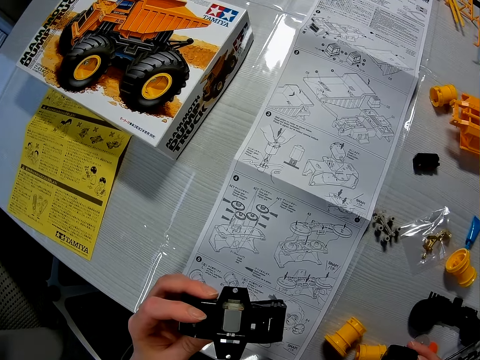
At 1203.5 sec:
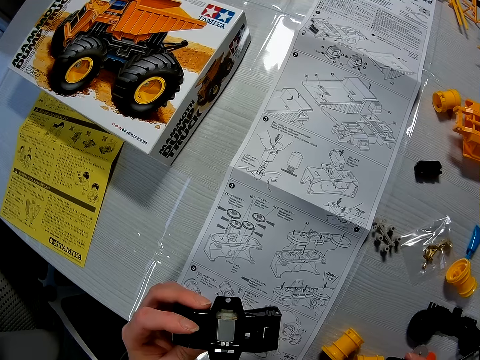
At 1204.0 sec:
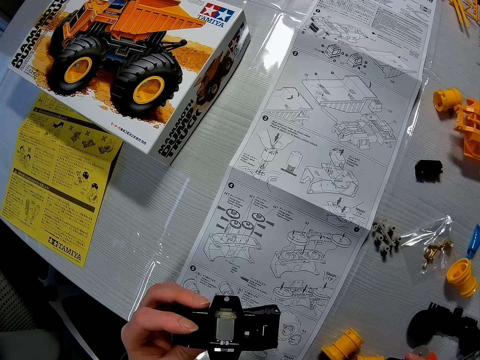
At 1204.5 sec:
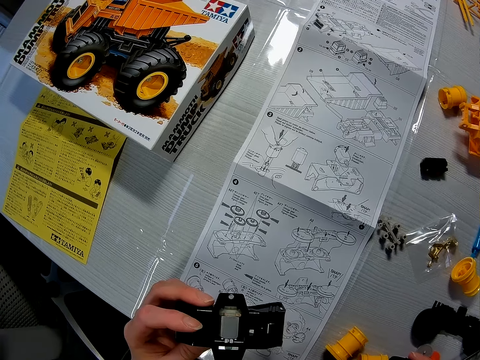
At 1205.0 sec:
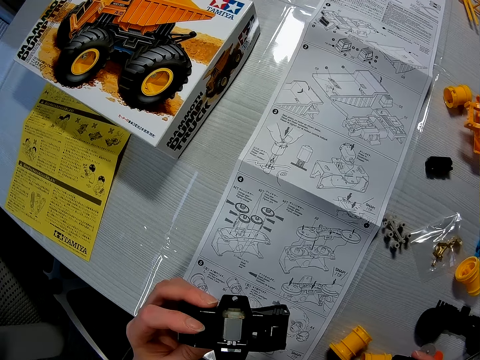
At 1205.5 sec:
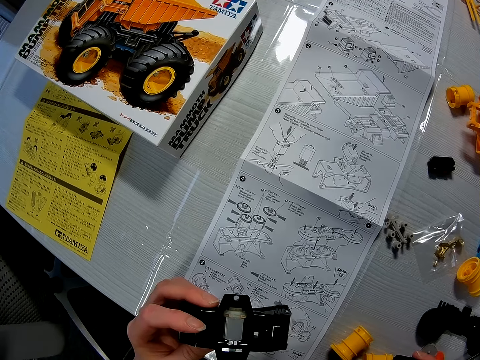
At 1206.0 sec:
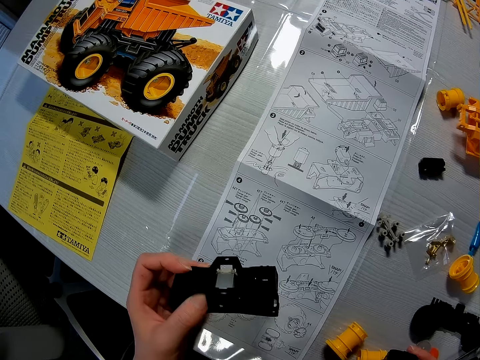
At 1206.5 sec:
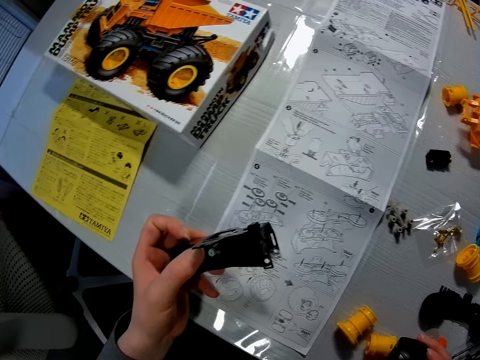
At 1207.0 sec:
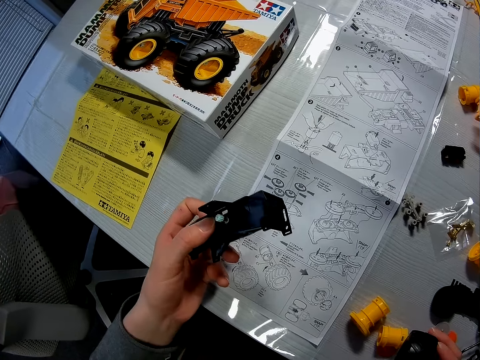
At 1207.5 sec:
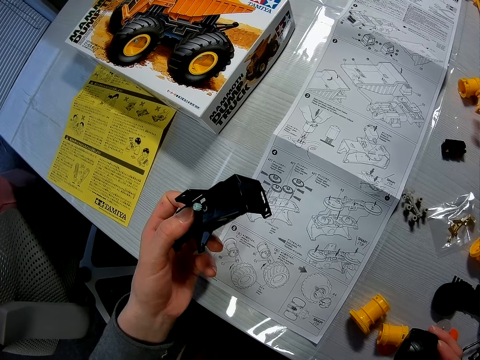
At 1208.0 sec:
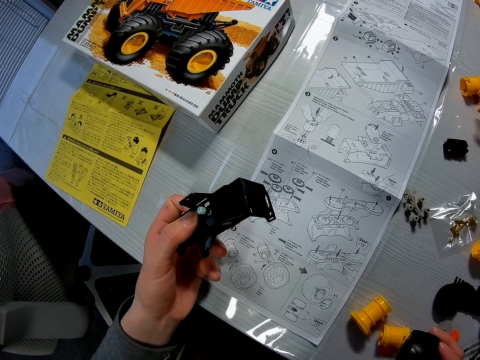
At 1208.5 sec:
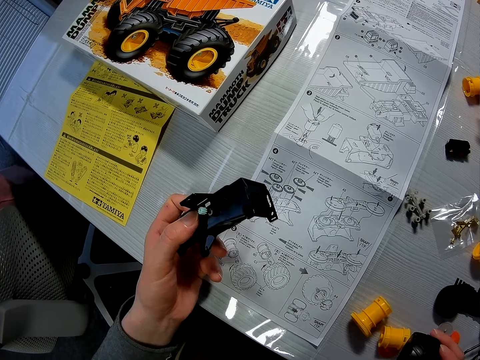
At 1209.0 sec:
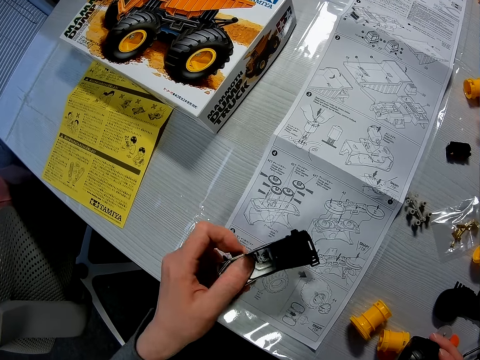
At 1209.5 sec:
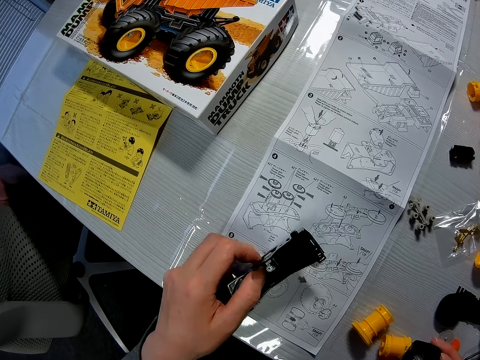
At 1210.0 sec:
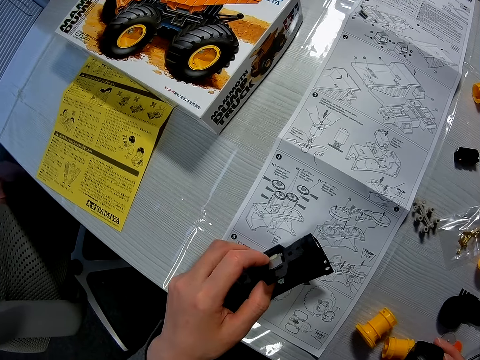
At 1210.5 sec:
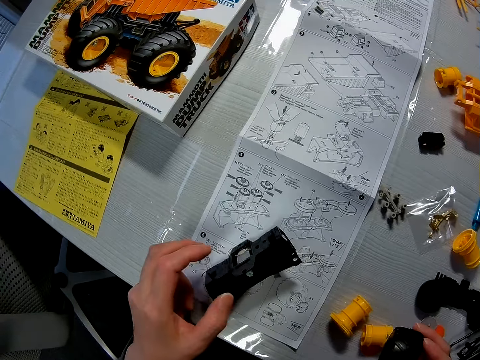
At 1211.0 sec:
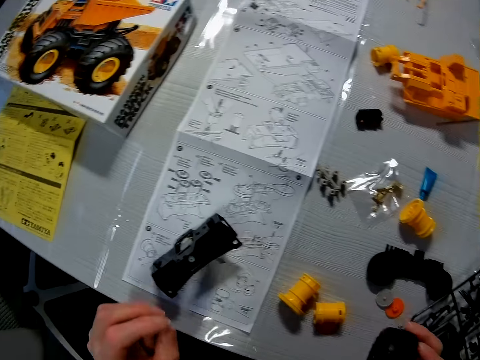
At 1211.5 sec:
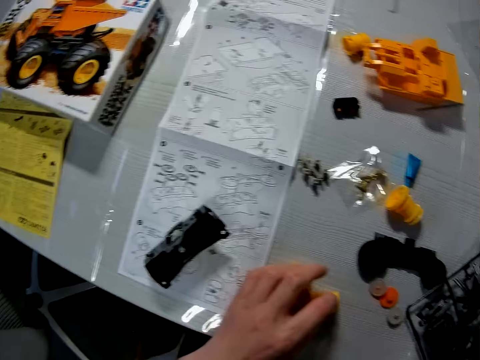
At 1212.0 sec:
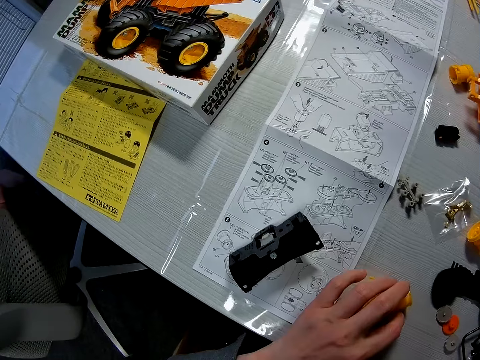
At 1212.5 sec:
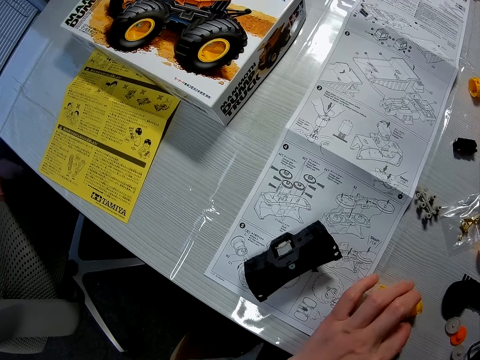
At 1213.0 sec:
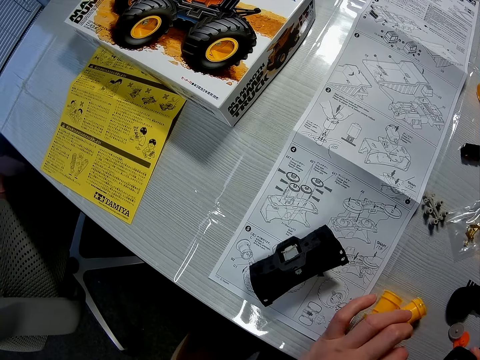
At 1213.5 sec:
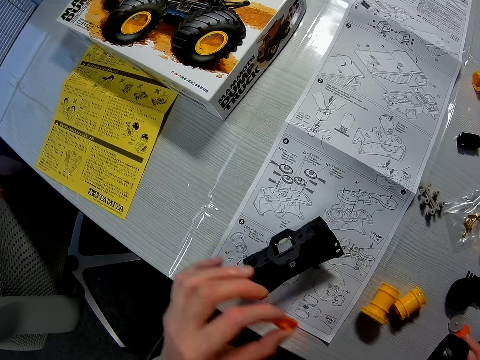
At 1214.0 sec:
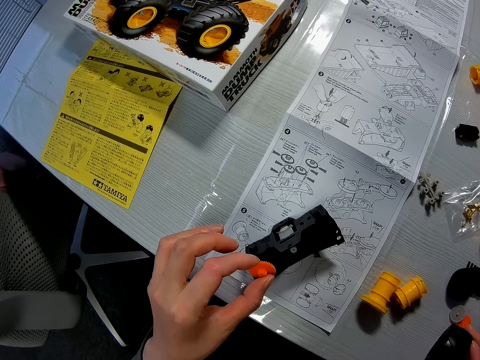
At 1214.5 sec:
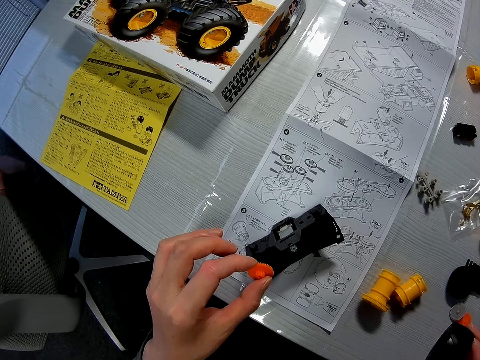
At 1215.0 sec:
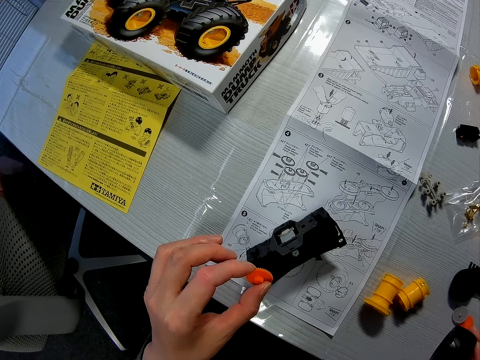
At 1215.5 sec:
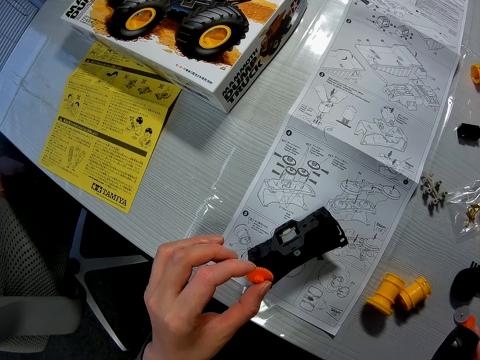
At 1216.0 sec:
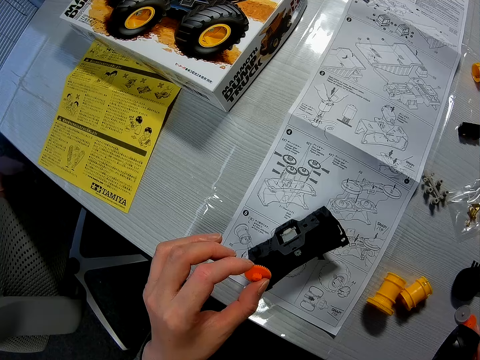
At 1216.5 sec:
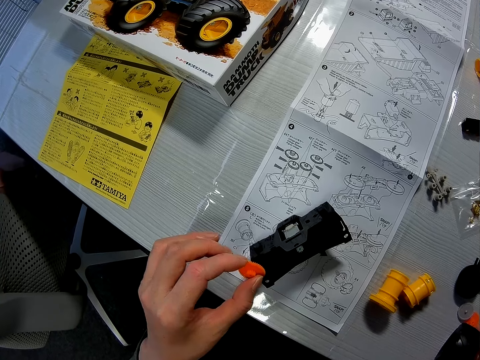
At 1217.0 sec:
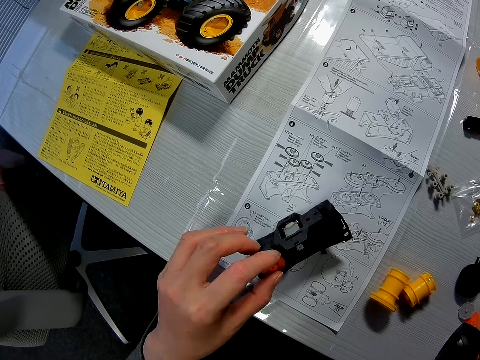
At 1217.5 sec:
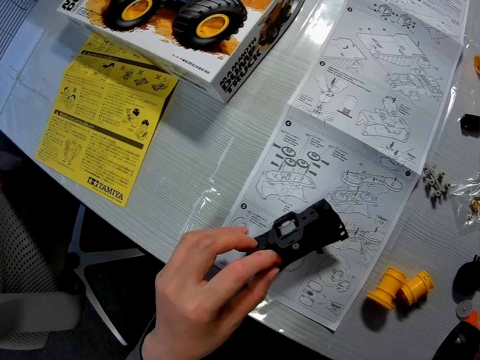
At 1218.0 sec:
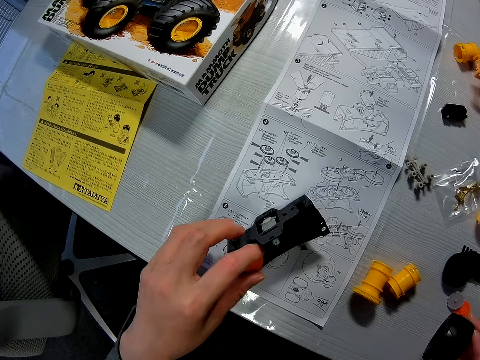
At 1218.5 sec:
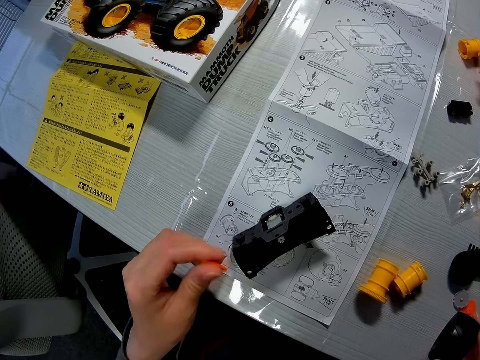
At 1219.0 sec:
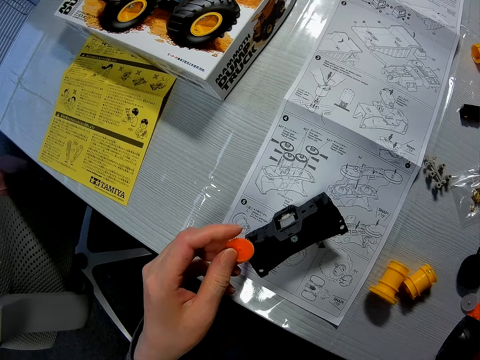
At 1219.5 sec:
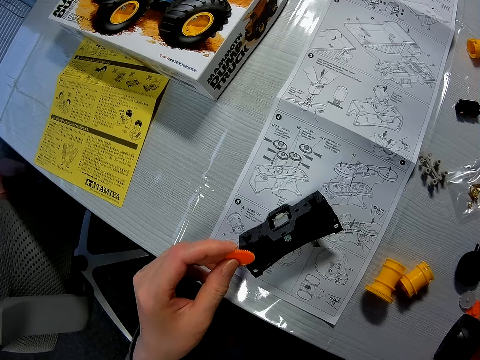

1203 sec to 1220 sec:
The camera wearer drops the mechanical component or model part on the table with his left hand. He moves the model parts. He picks up the mechanical component with his left hand, drops the mechanical component in another mechanical component with his left hand, and picks up the mechanical component with his left hand.

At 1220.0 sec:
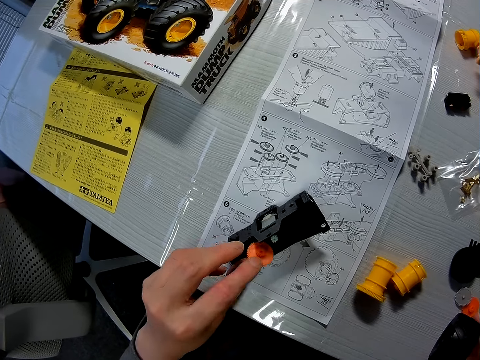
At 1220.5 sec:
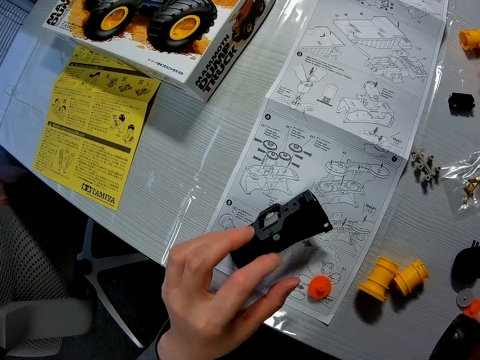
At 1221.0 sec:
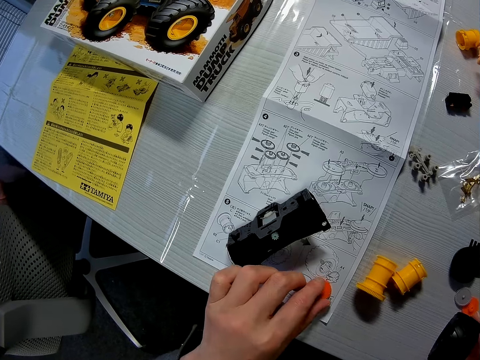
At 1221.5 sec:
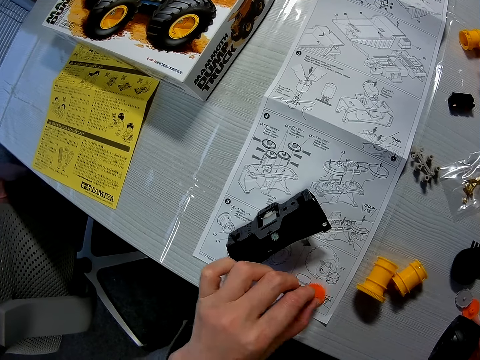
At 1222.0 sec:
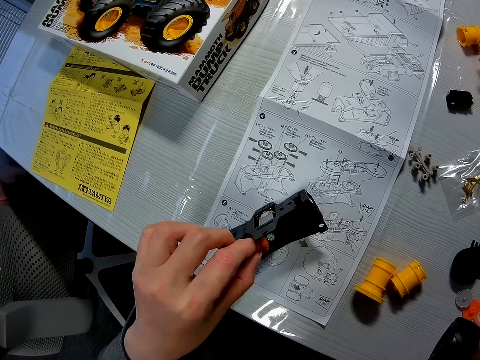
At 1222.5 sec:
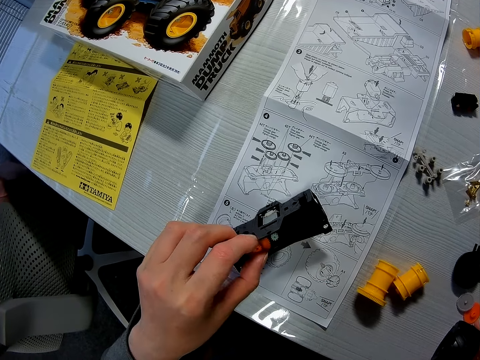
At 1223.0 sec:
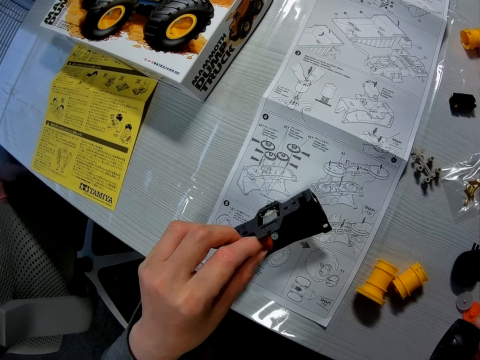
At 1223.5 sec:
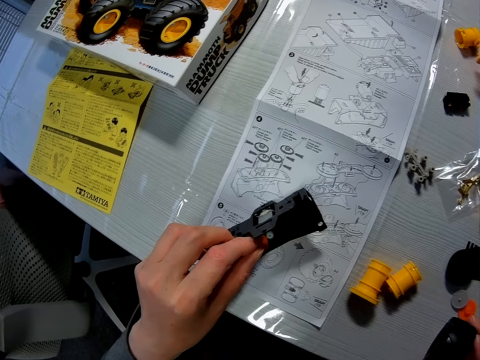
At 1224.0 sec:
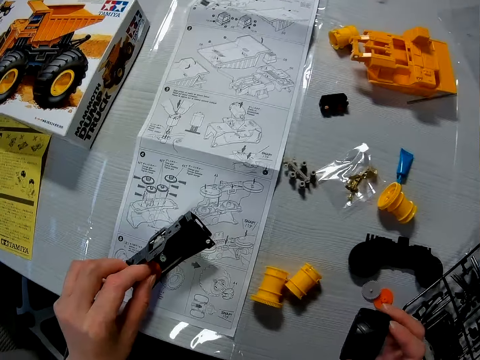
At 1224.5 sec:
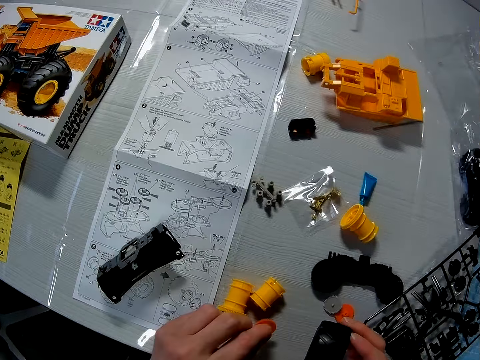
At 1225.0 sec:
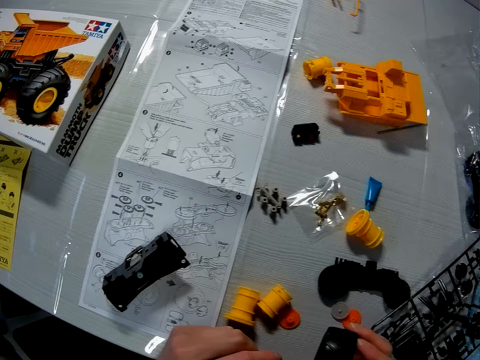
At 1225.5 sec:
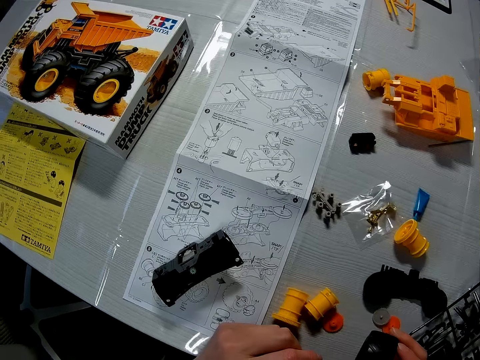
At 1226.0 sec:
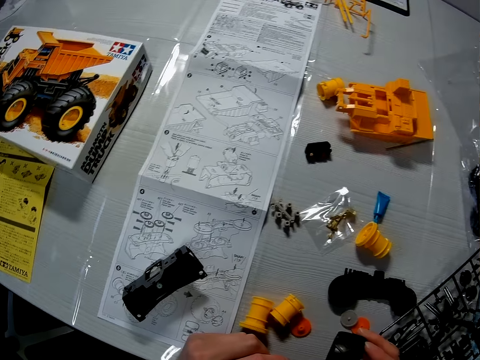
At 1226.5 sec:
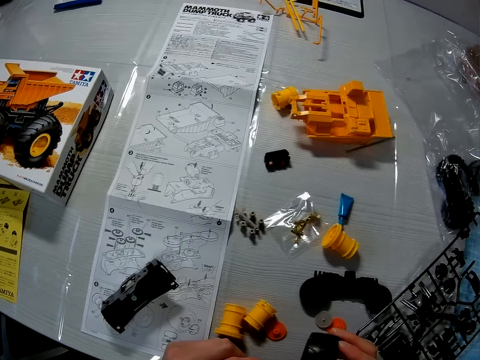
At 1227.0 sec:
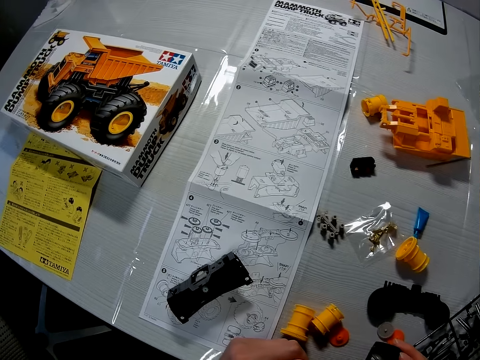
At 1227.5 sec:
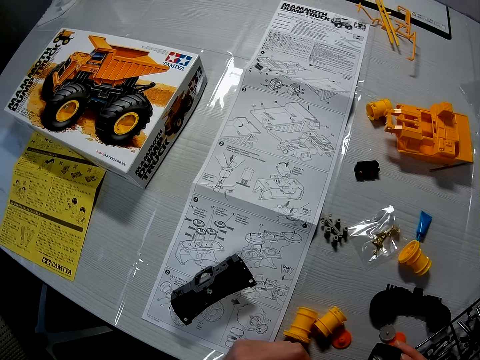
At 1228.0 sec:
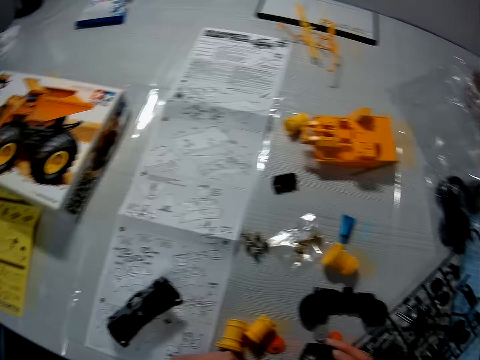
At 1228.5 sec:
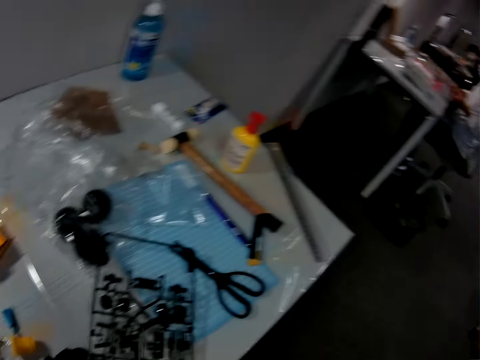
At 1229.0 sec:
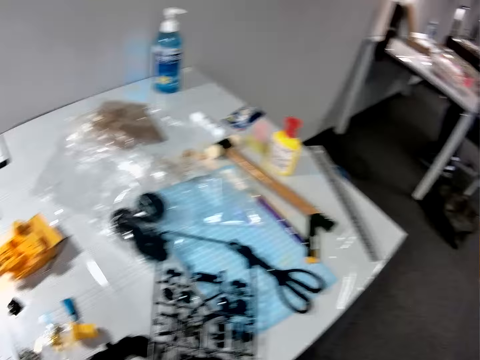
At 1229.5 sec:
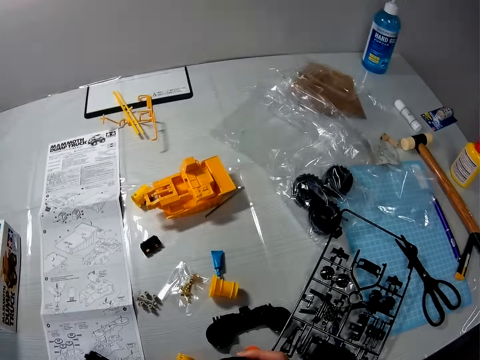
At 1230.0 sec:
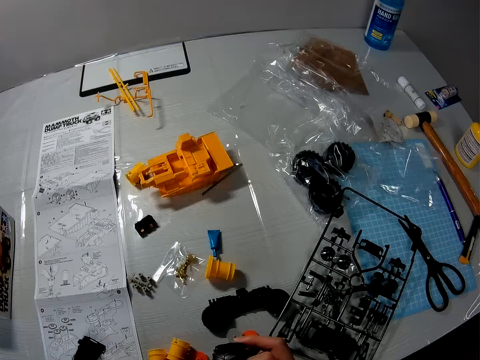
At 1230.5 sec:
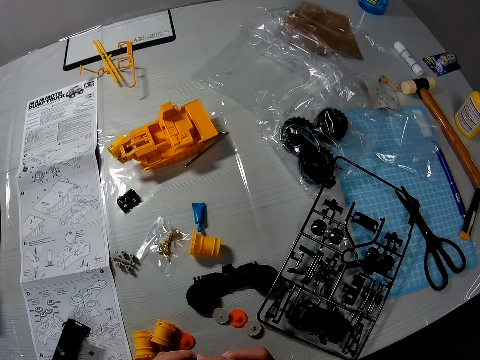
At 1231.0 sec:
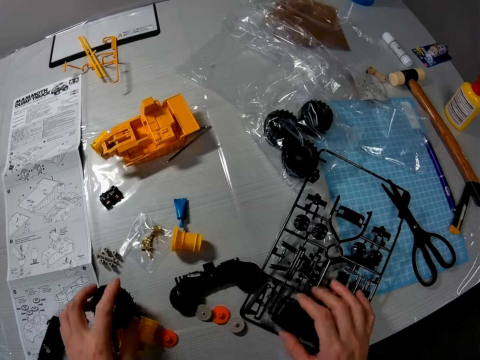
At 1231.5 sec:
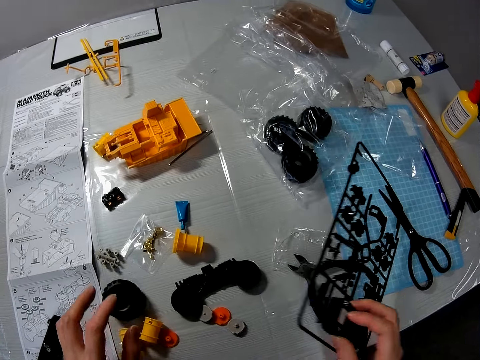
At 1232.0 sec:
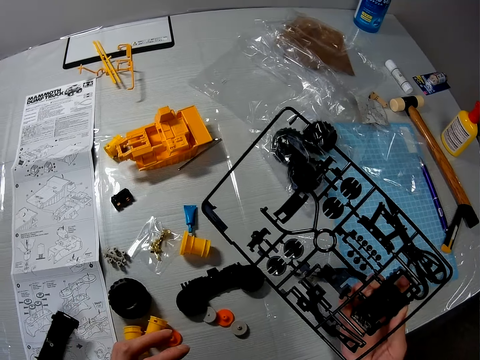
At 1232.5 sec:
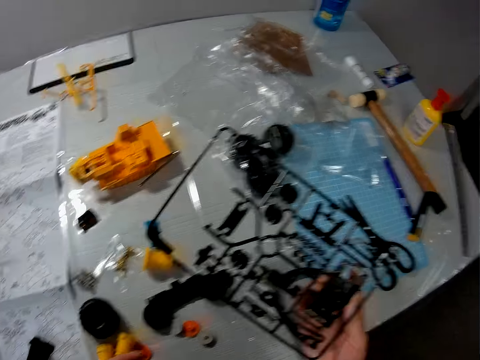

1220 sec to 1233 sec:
The camera wearer drops the mechanical component or model part in another mechanical component with his left hand. He picks up the model part. He picks up the mechanical component with his left hand and drops the mechanical component on the table with his left hand. He looks around. A man appears. The camera wearer looks around. He passes the wheel to the left hand. He touches something. He drops the black mechanical component on the table. He picks up the mechanical model from the table with his right hand.
